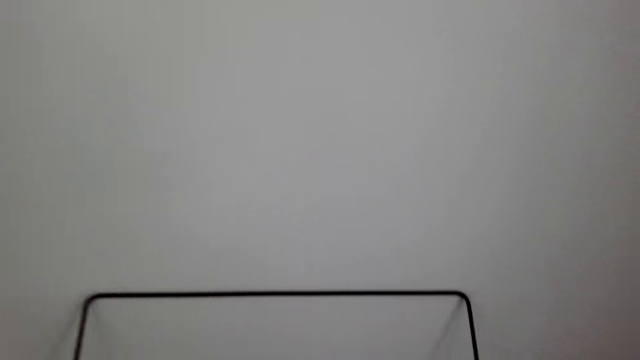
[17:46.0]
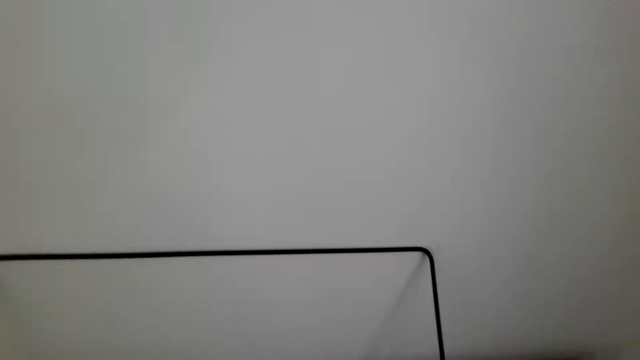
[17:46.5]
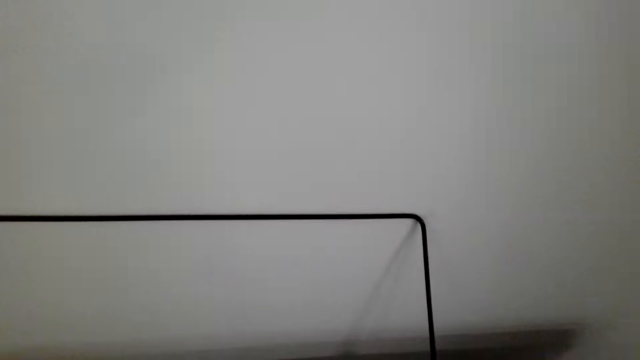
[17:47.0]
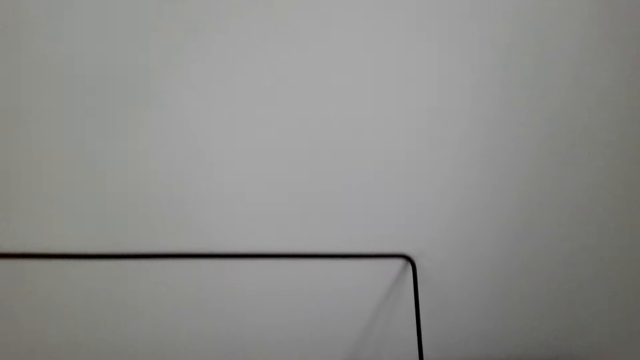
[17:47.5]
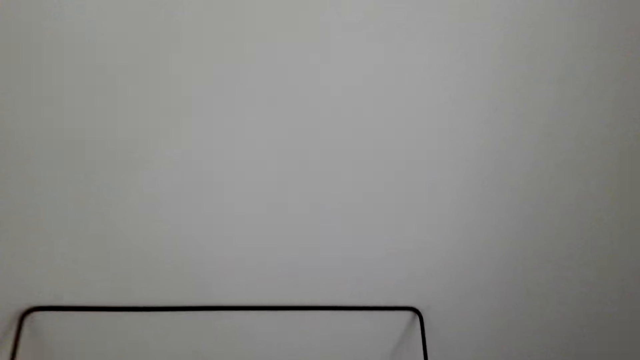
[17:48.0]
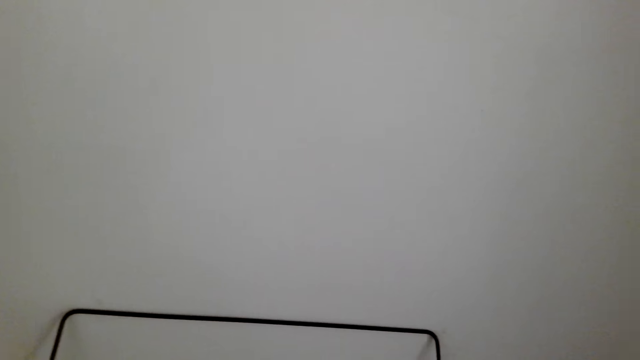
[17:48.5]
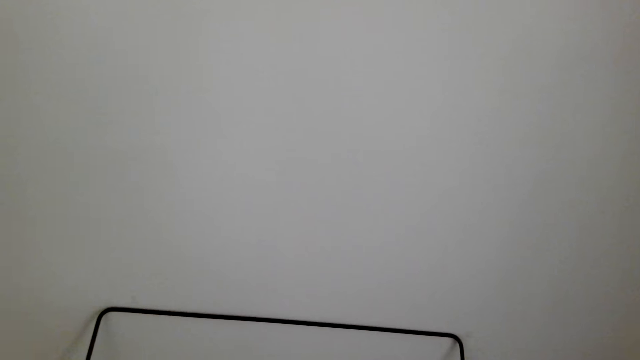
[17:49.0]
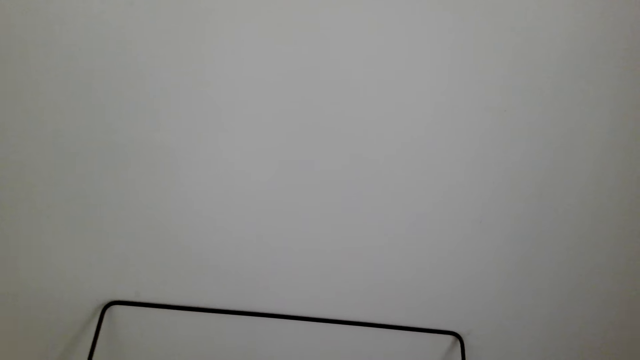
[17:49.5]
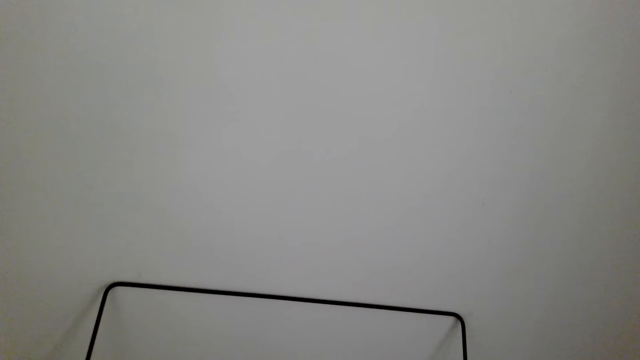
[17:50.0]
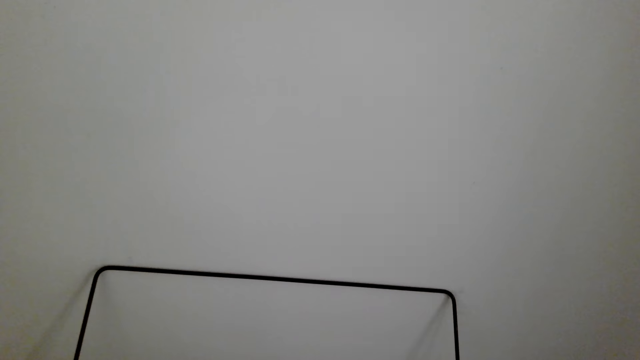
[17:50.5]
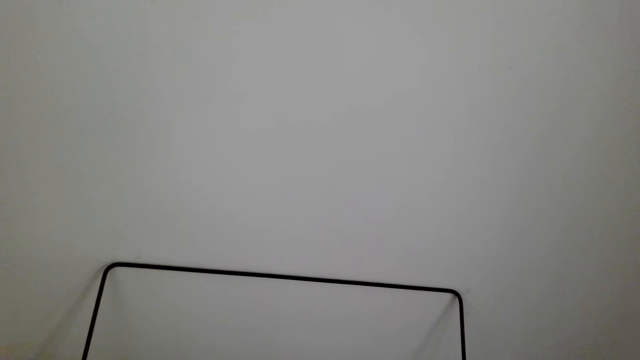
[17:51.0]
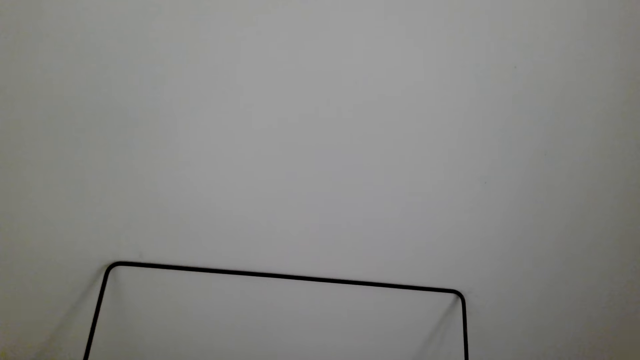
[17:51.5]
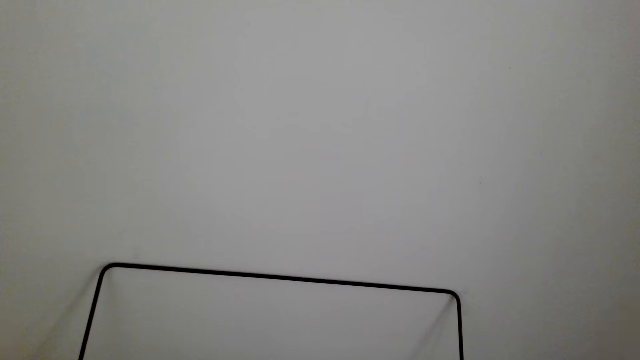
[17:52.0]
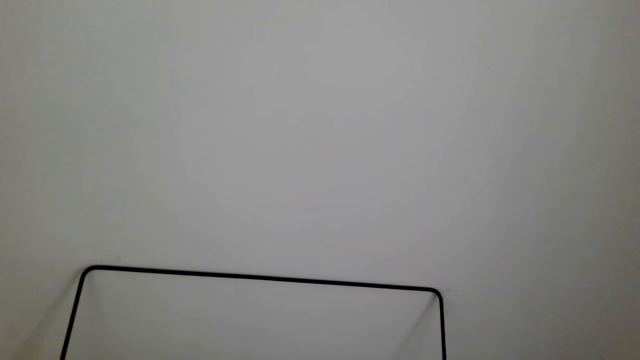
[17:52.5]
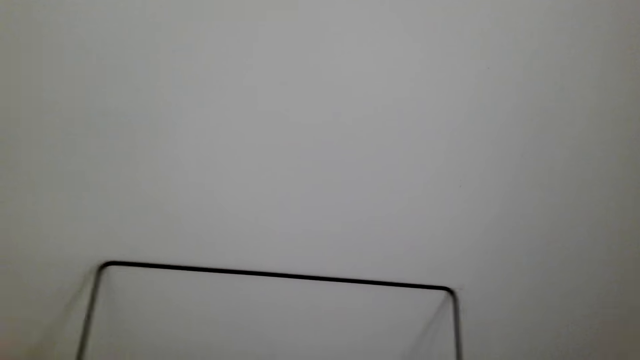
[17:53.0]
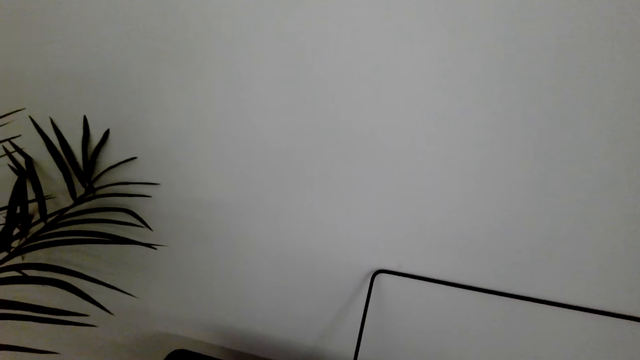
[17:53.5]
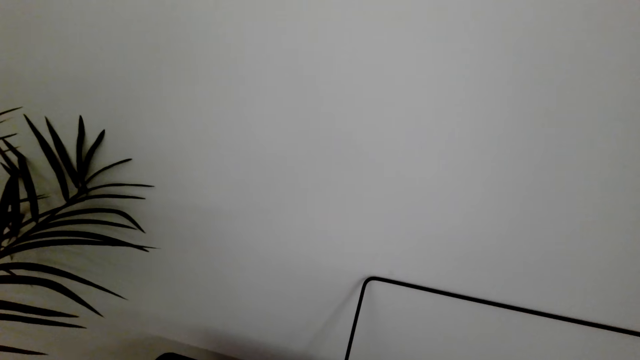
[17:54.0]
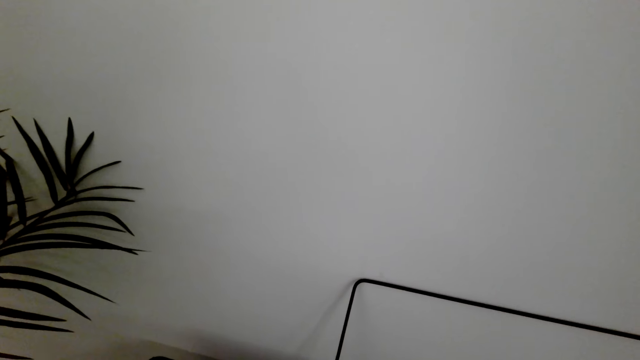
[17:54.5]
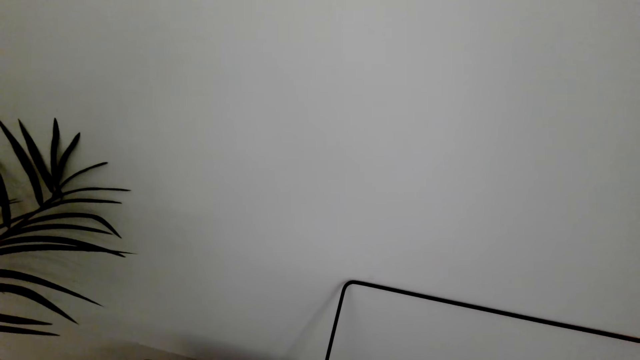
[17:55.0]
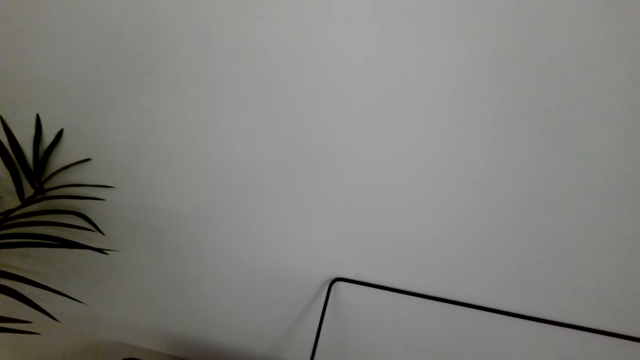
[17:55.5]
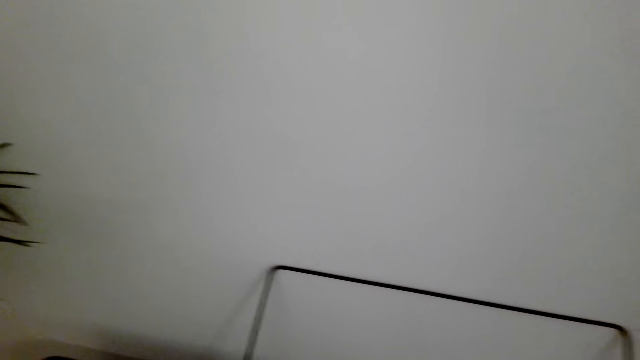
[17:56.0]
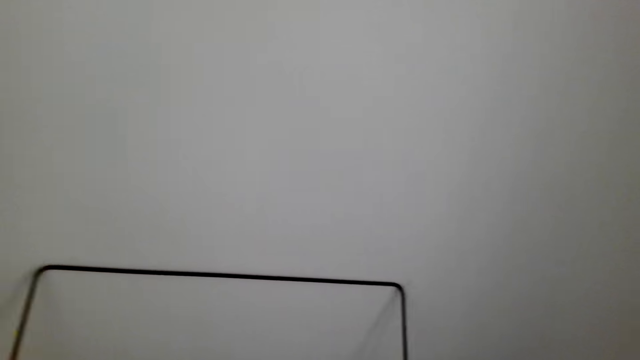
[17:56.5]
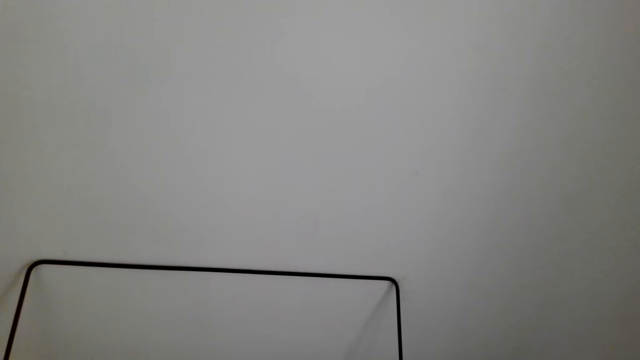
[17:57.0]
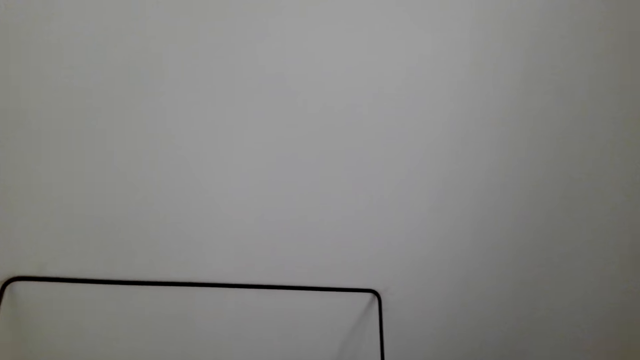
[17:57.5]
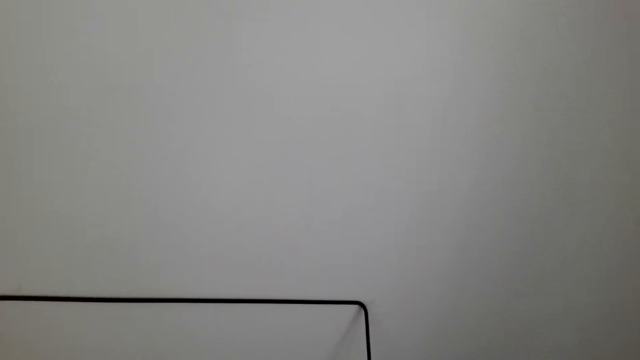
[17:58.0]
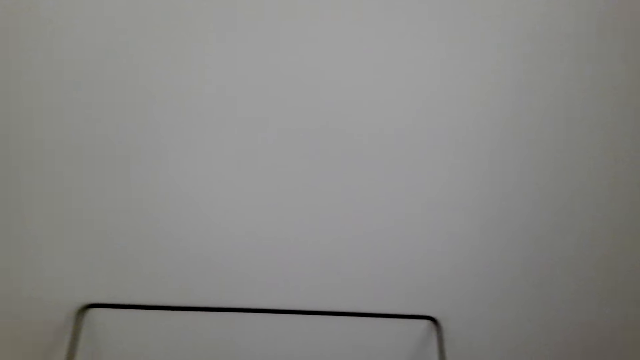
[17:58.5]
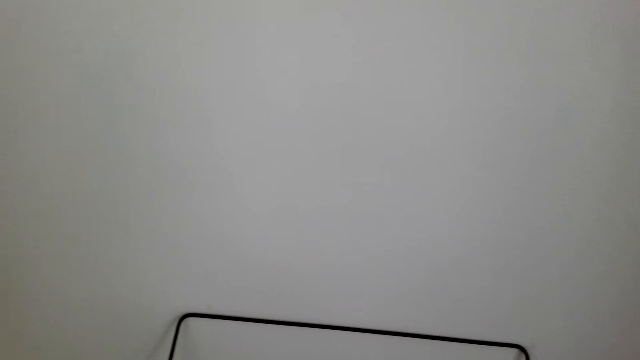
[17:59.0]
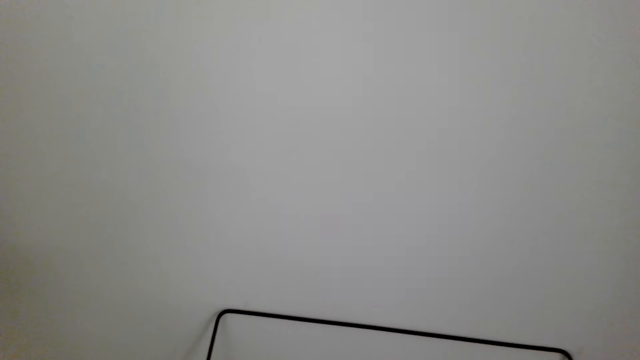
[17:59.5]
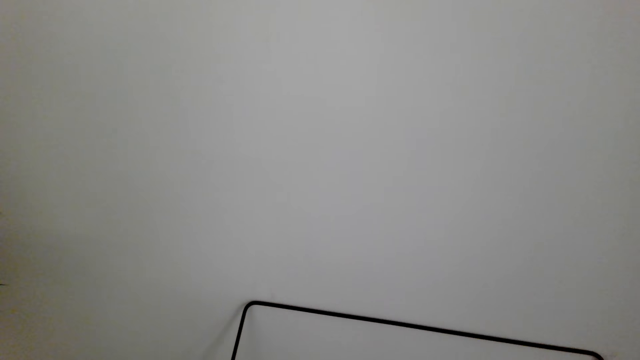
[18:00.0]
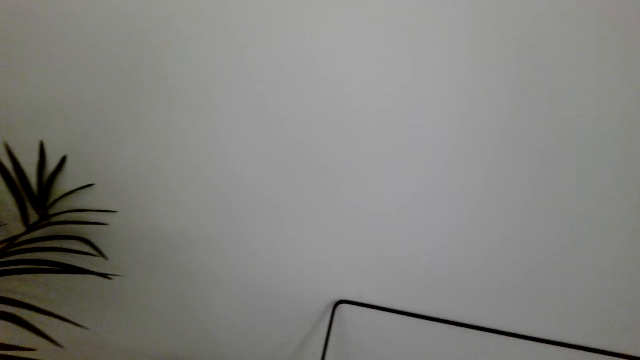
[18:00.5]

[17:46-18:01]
The camera wearer looks around. They play the piano.

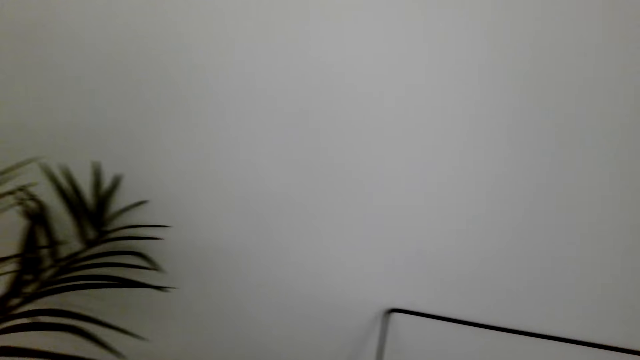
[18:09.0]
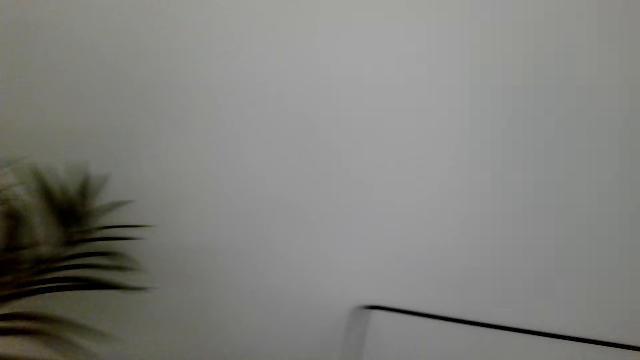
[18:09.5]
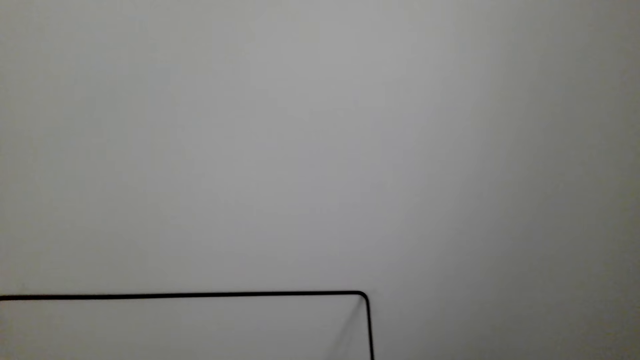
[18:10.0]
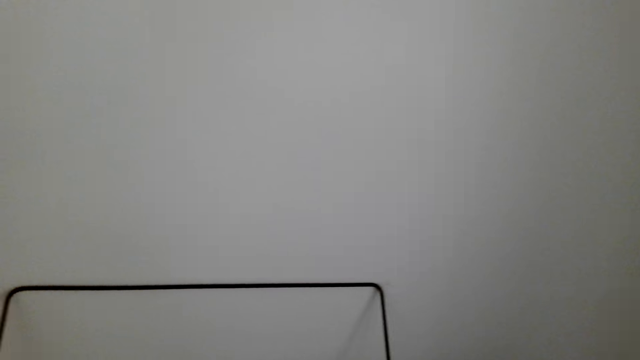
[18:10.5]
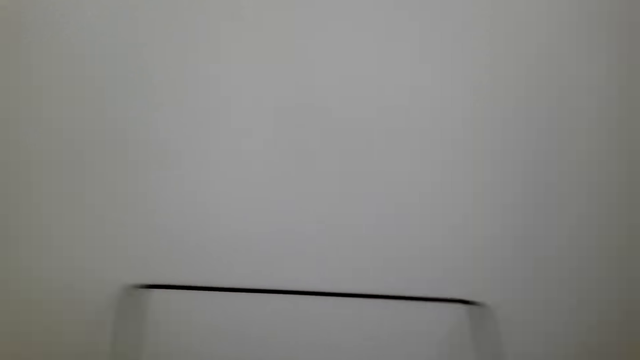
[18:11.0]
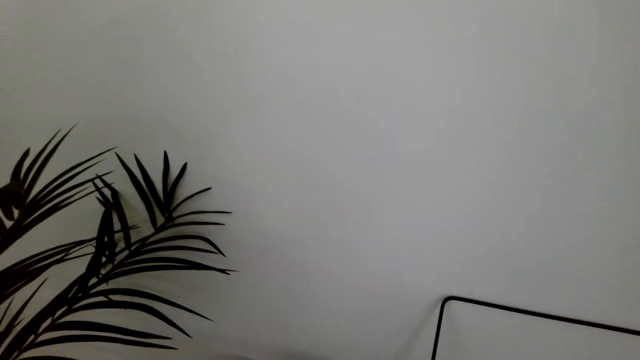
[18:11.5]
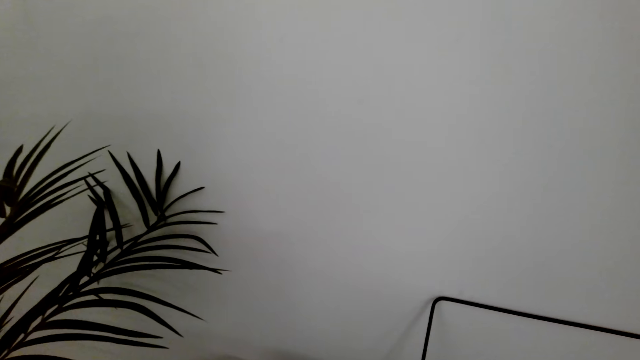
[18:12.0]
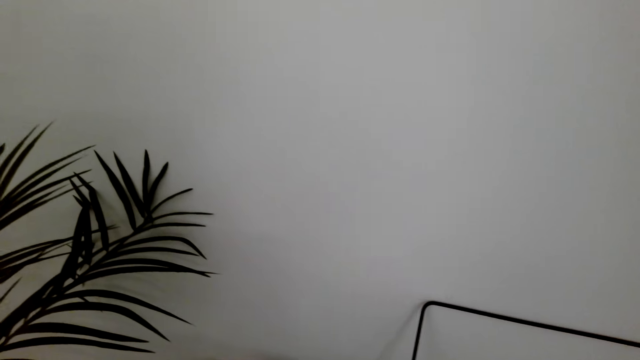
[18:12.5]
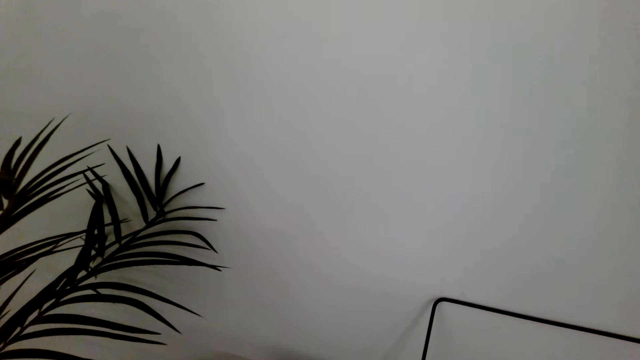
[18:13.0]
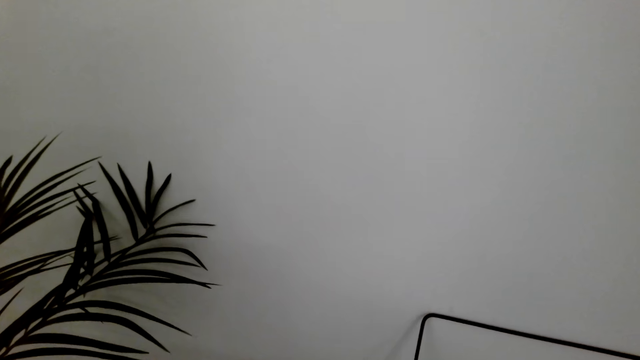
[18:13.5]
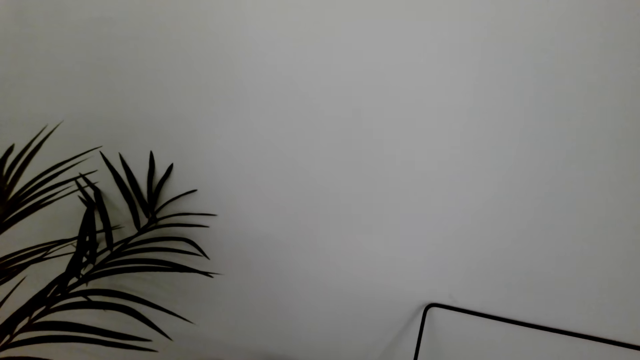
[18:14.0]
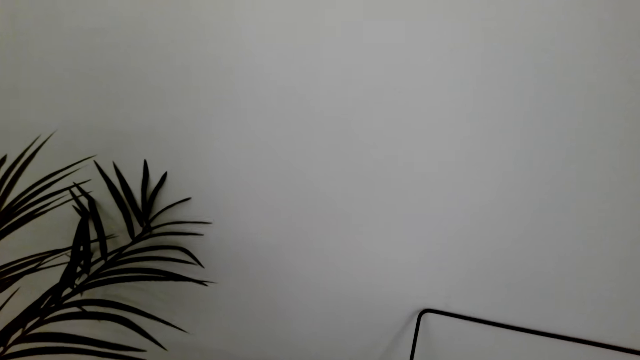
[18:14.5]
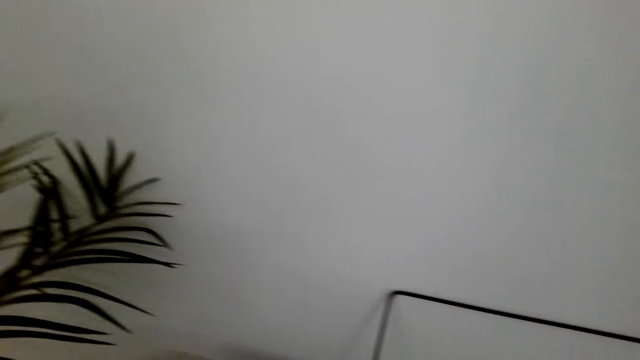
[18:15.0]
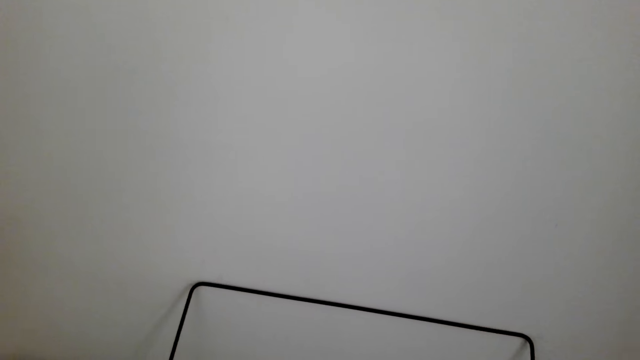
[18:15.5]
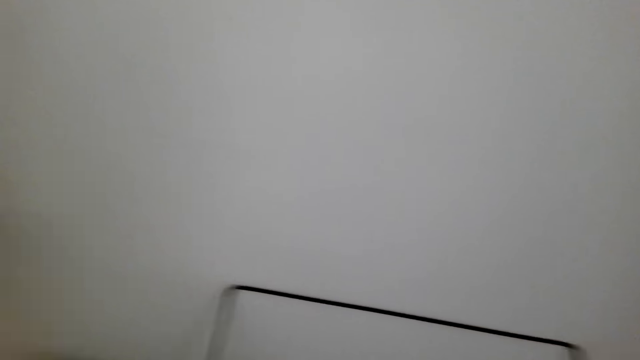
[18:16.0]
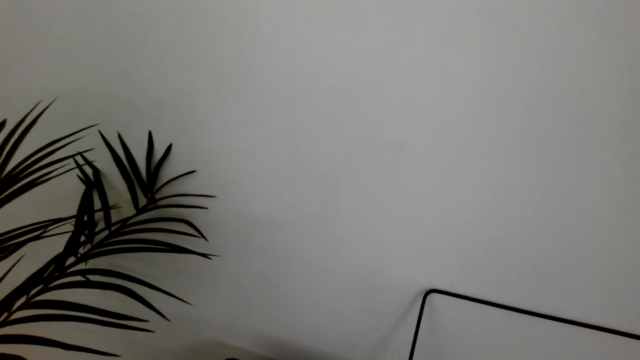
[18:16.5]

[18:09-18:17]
The camera wearer looks around.
